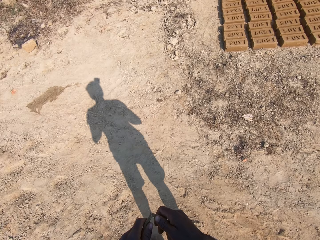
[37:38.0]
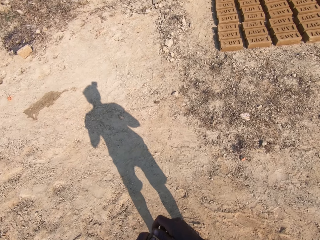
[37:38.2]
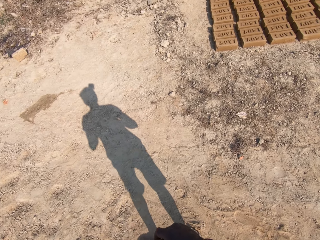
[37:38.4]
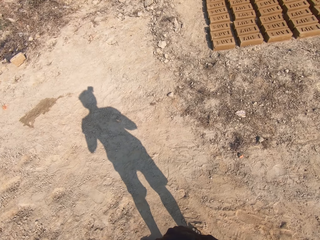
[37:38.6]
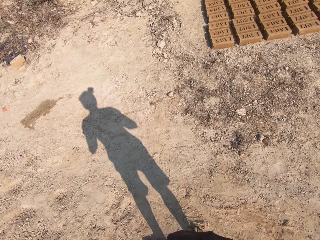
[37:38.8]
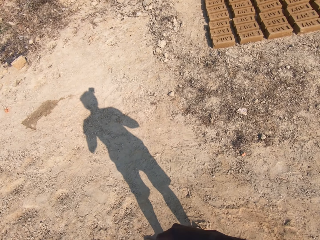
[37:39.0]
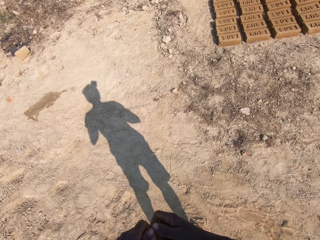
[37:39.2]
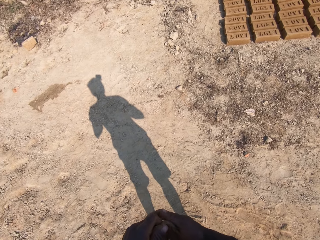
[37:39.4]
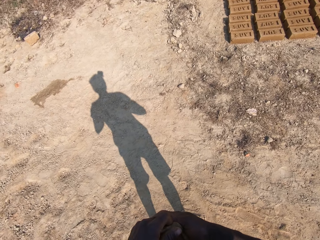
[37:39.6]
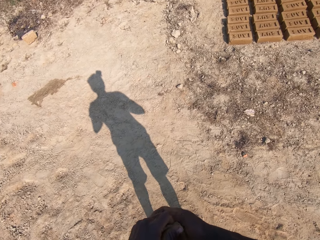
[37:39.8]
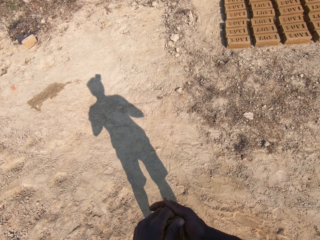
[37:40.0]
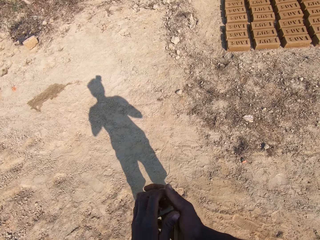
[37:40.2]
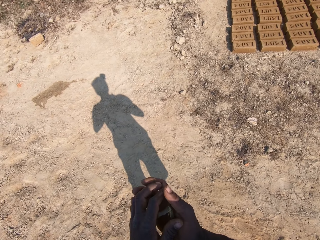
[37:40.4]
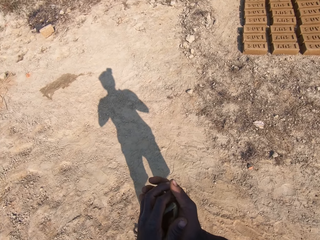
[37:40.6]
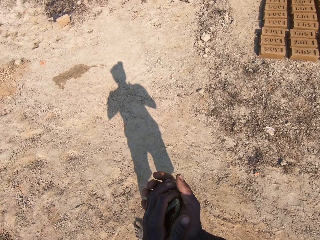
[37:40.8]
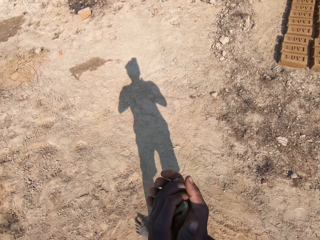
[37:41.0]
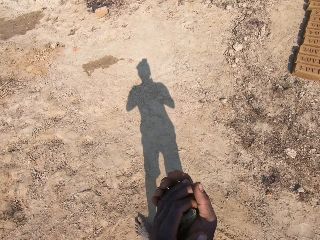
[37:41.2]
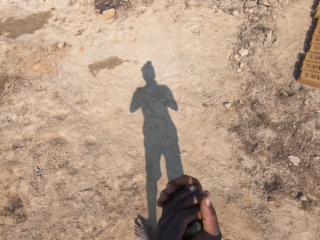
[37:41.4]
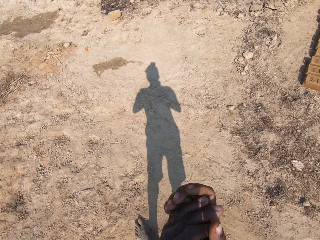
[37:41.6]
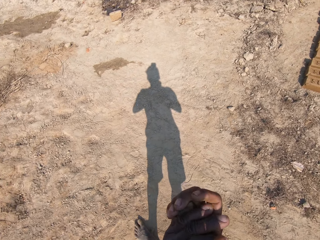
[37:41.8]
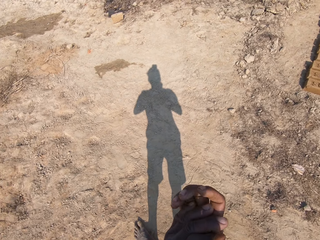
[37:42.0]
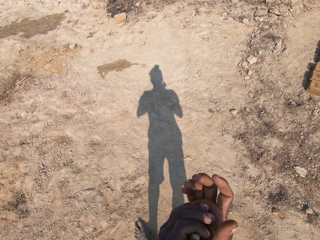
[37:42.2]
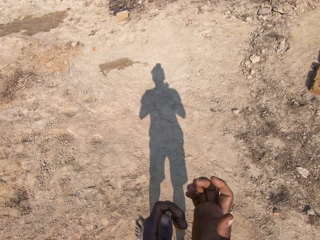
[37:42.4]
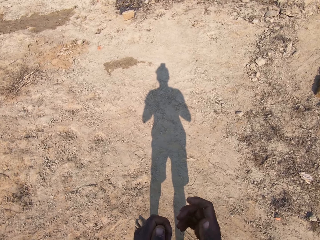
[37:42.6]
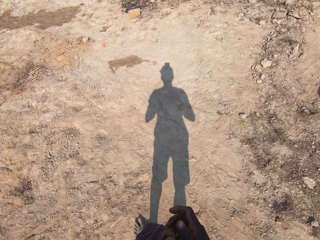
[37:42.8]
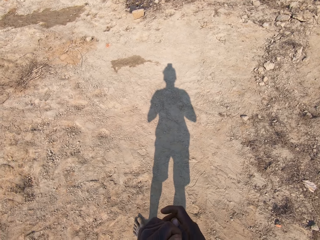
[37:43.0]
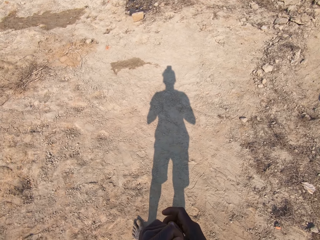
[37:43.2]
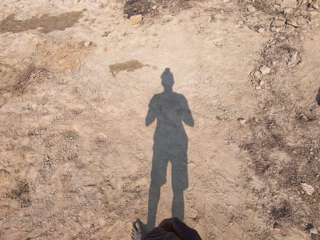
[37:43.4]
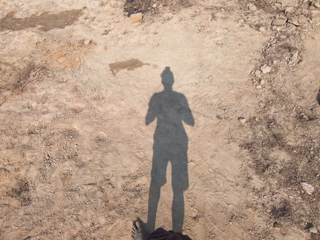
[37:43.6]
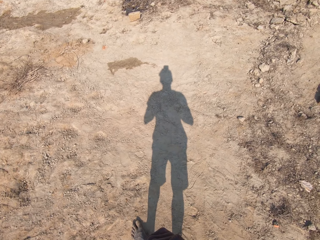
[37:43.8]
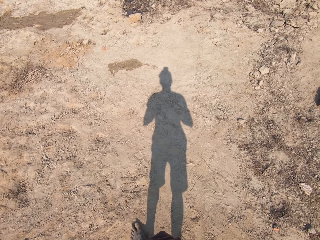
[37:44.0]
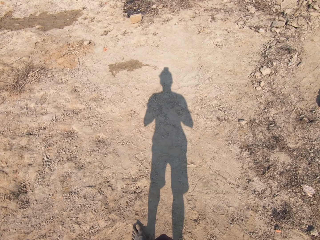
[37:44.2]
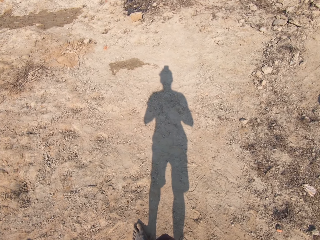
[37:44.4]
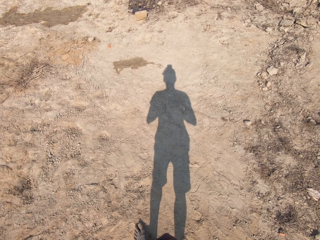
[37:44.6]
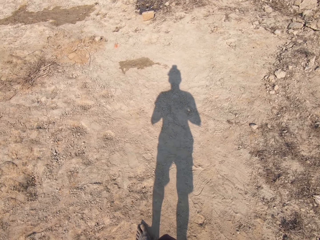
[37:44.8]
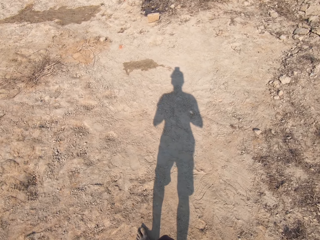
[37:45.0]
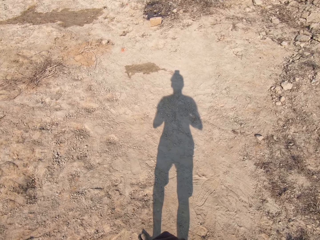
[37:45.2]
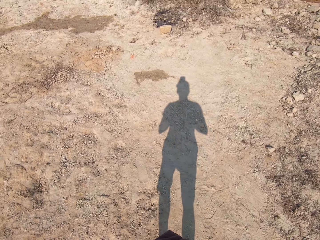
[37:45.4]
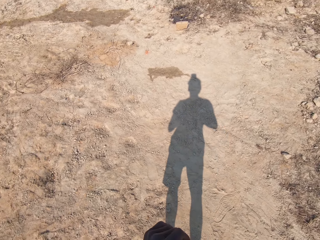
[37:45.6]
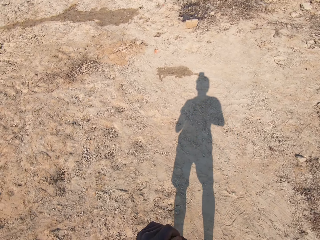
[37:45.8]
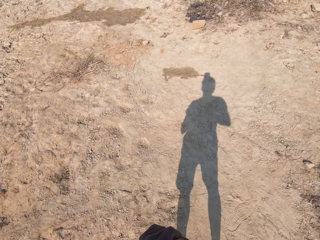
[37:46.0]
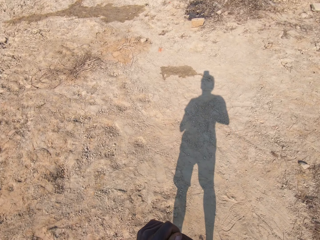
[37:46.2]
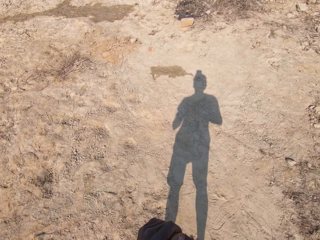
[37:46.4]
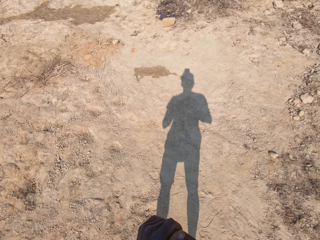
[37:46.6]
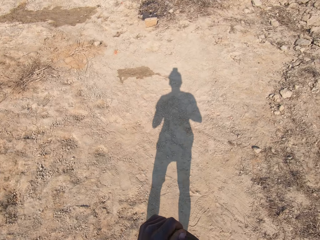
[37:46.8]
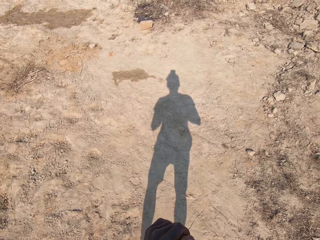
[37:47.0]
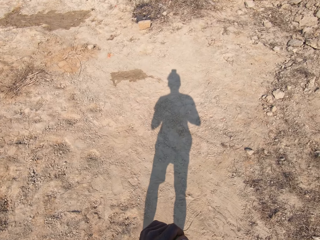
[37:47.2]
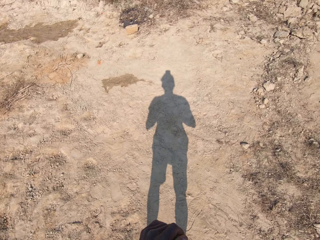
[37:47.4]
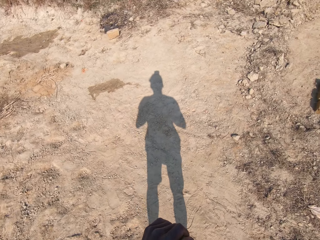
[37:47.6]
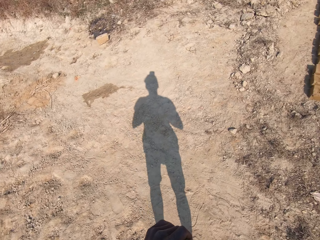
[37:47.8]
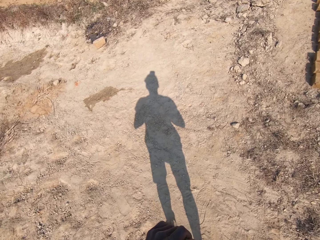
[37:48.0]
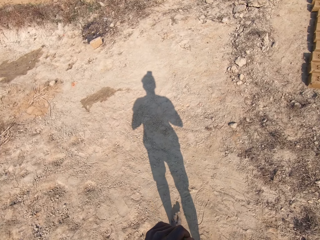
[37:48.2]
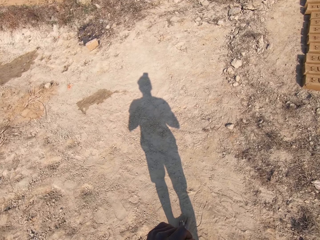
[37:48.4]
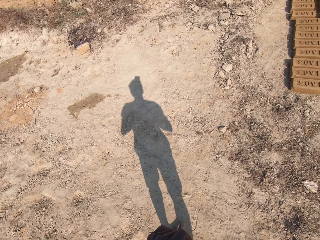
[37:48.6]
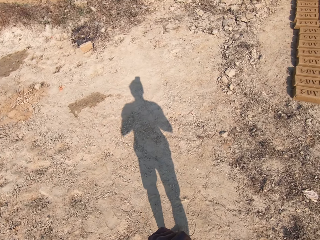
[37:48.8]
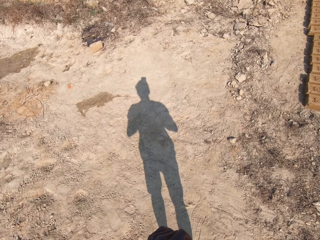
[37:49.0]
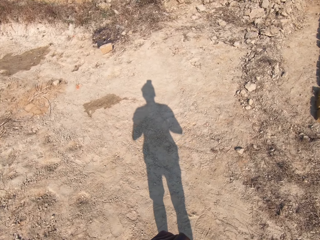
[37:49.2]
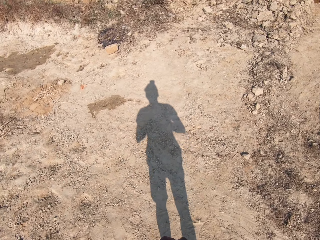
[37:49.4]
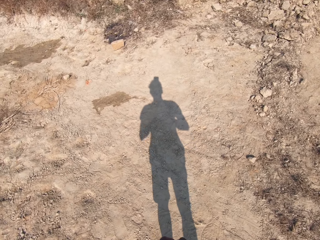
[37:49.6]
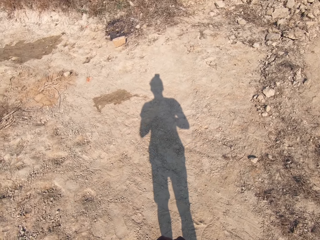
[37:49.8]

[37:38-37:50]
The camera wearer holds the stick and talks. They break the stick. They move hands and talk. They look around.

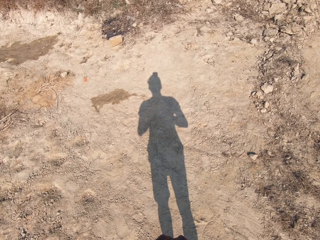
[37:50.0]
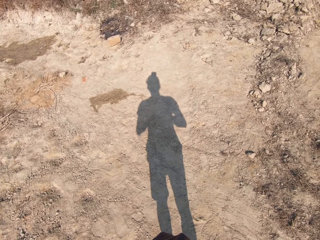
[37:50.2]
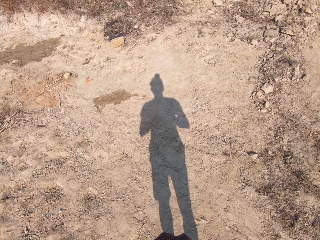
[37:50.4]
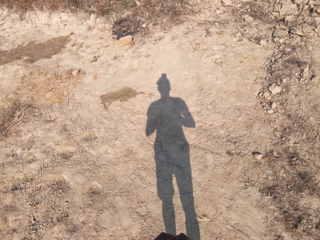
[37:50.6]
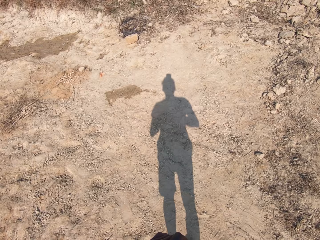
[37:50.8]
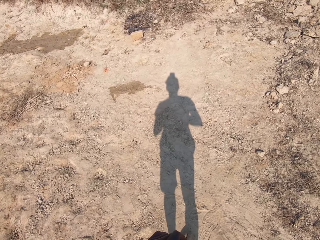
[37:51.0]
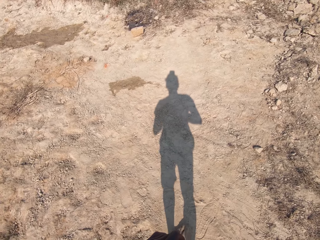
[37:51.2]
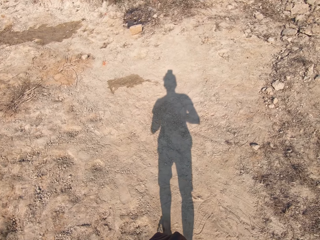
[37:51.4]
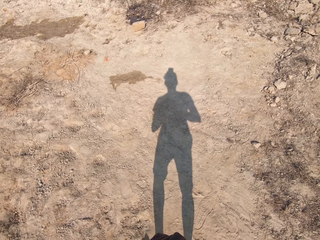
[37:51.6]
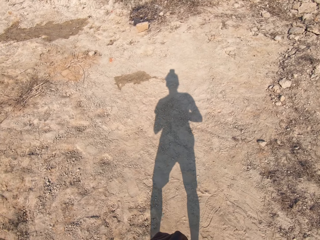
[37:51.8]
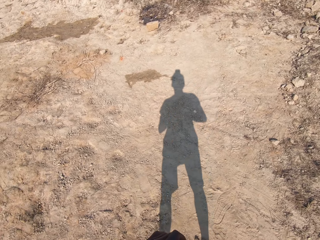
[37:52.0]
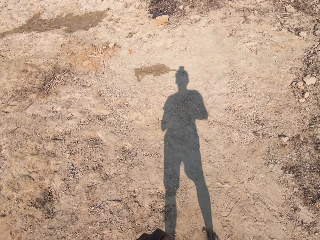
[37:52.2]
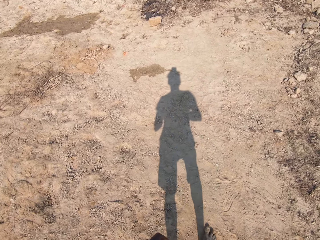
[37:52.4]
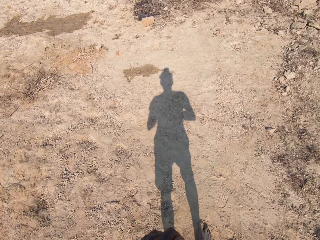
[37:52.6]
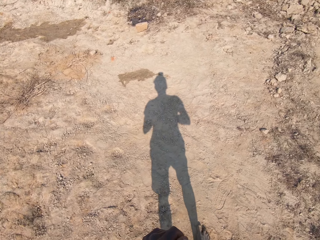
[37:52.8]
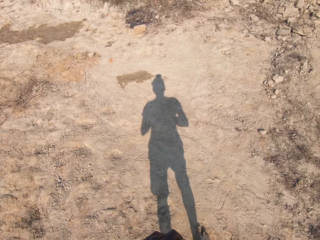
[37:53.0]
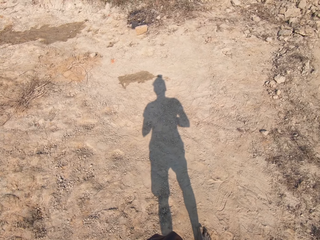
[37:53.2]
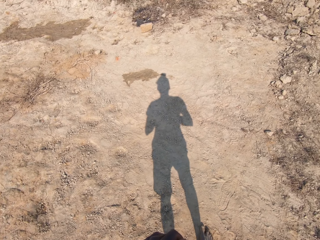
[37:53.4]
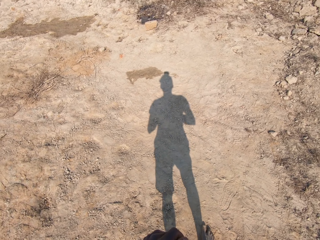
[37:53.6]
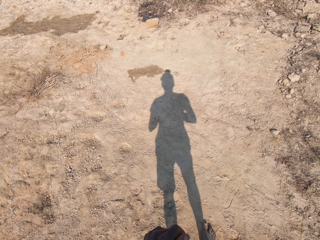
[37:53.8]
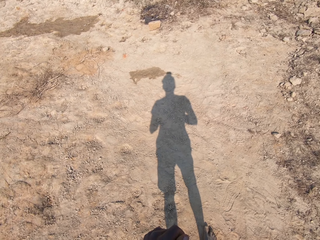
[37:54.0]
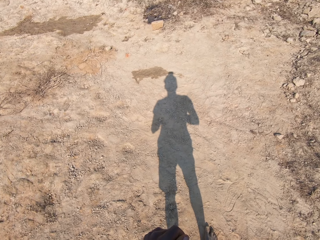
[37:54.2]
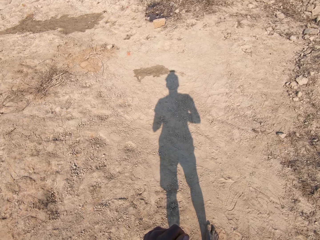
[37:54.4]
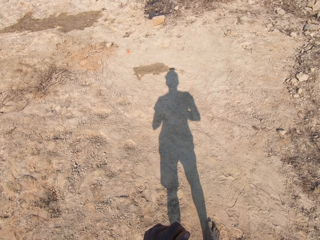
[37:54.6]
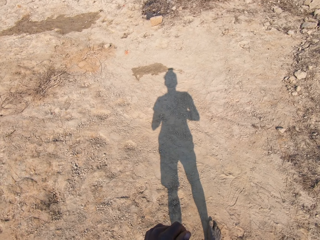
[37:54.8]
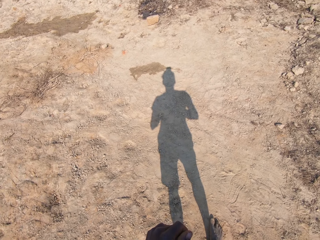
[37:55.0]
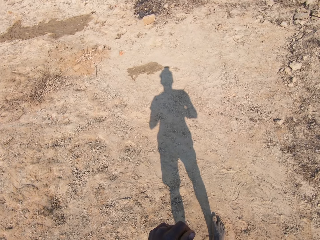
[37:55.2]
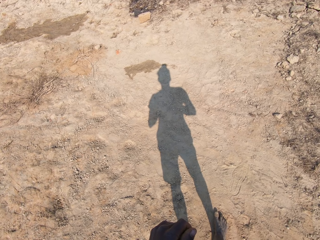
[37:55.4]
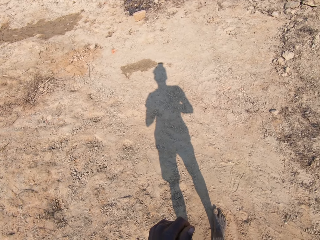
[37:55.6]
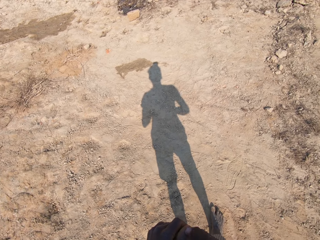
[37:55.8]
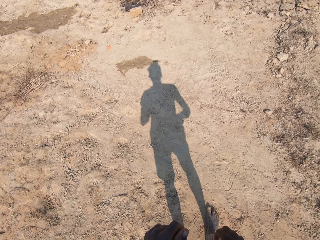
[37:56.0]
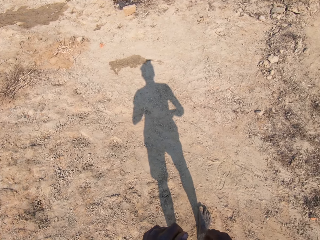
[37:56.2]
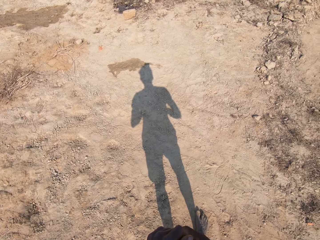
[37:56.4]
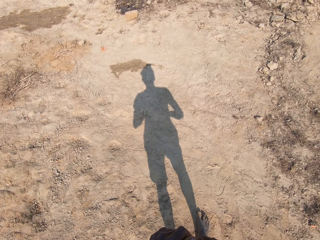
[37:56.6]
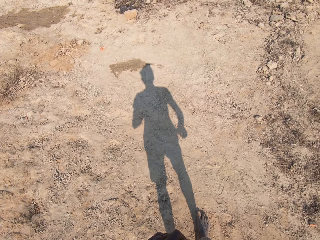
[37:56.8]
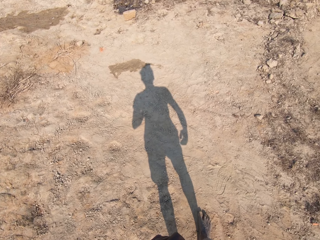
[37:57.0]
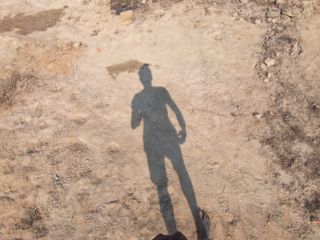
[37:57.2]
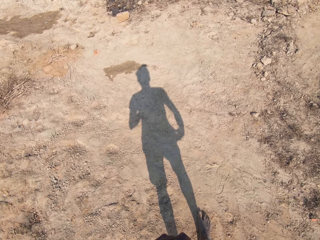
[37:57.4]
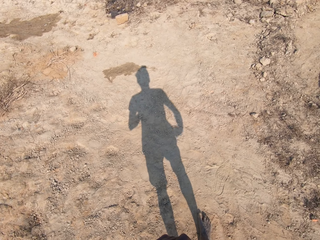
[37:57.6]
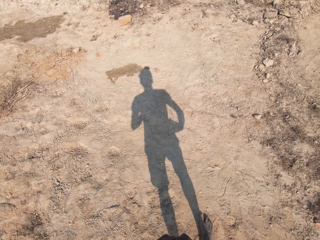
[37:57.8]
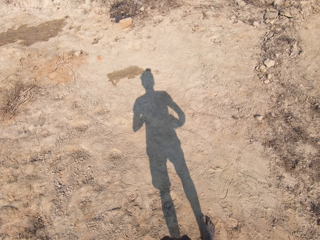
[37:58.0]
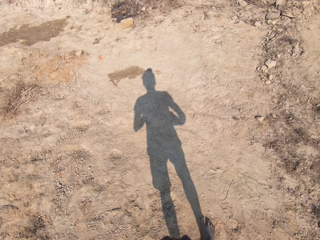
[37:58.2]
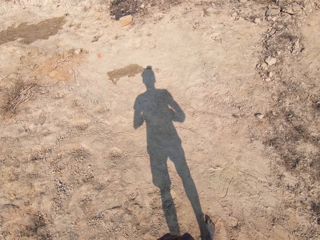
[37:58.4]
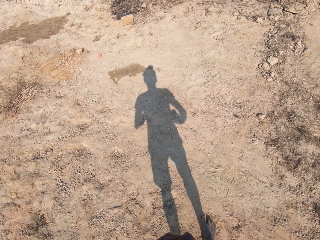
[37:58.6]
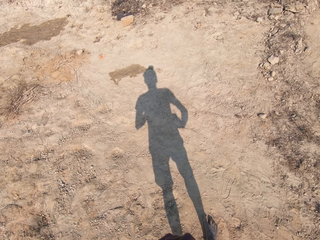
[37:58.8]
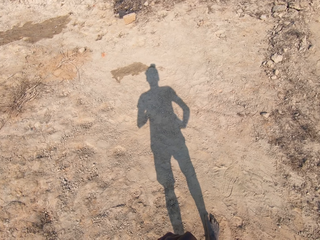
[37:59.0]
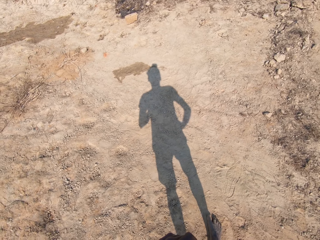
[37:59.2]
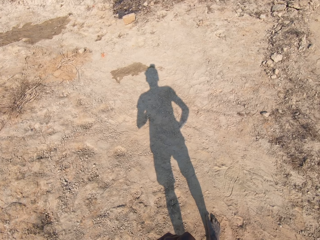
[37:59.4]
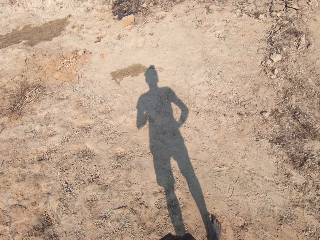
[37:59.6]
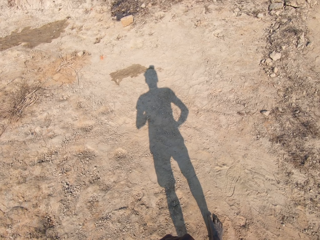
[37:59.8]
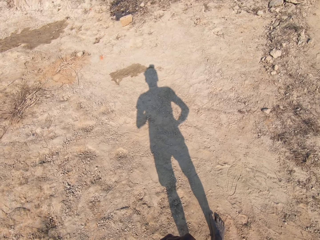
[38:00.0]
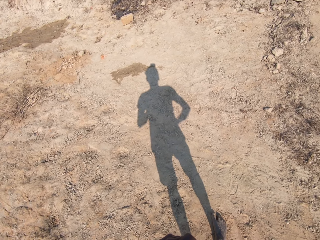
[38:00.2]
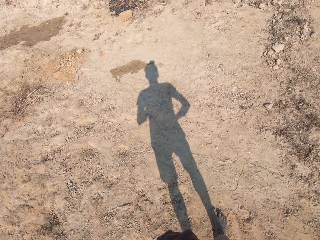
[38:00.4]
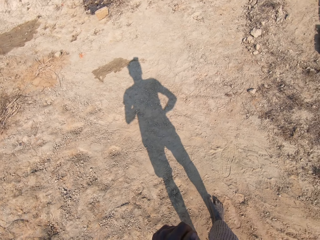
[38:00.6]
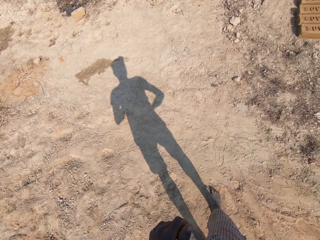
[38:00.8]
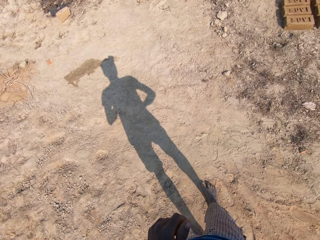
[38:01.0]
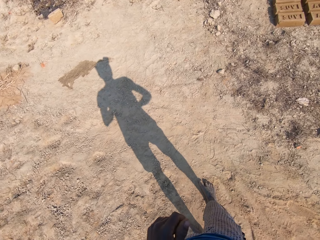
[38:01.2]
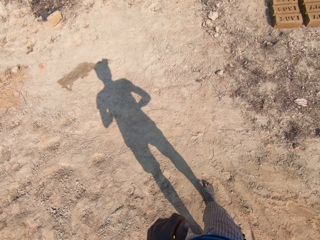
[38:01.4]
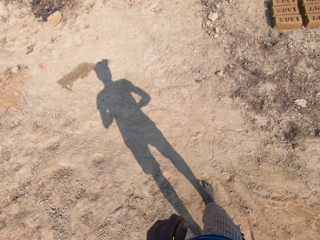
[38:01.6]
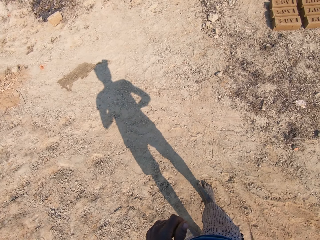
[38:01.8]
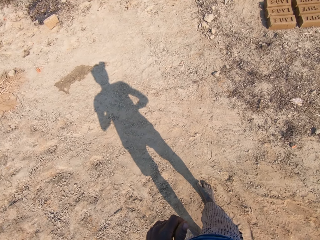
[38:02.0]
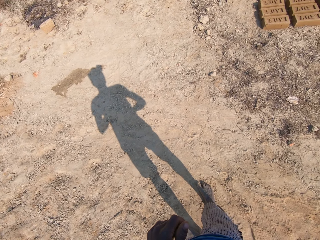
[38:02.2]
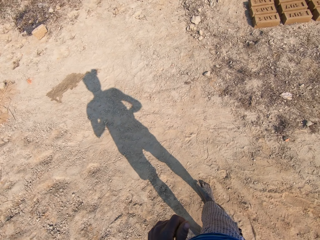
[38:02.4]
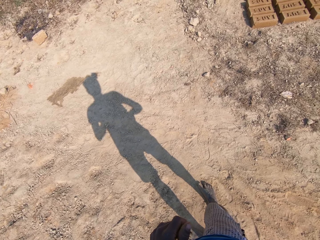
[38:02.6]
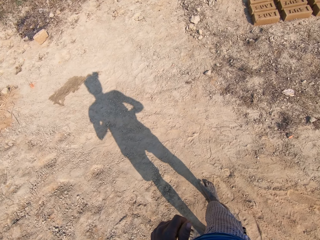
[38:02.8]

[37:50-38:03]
The camera wearer talks. They move hands. They talk and move hands.
